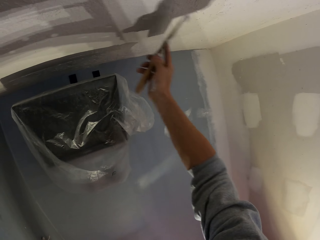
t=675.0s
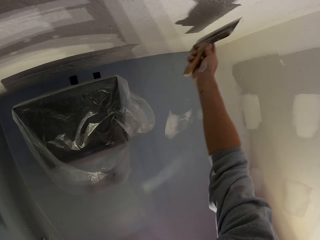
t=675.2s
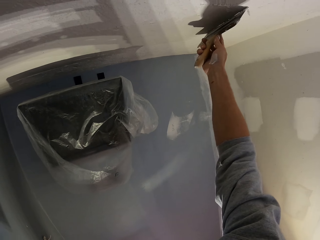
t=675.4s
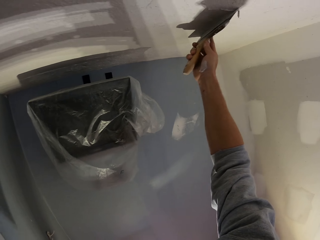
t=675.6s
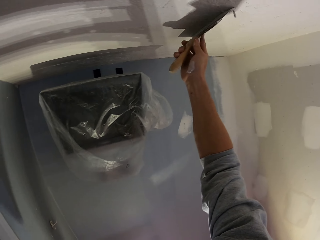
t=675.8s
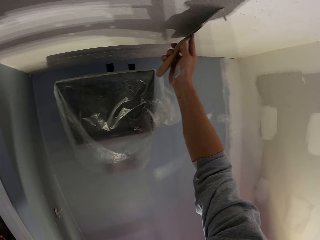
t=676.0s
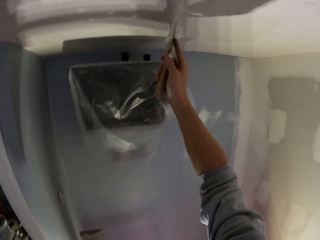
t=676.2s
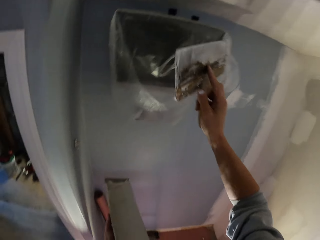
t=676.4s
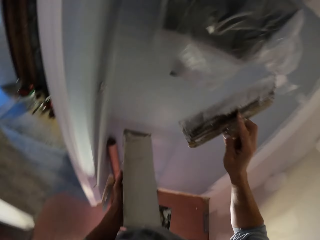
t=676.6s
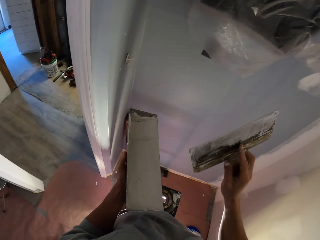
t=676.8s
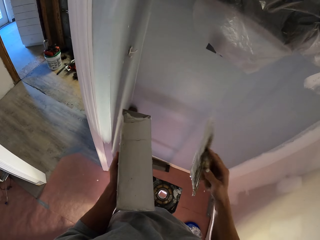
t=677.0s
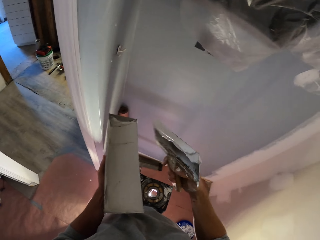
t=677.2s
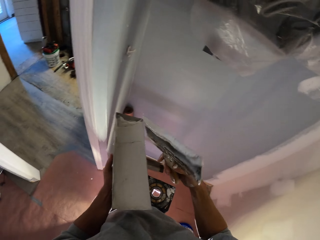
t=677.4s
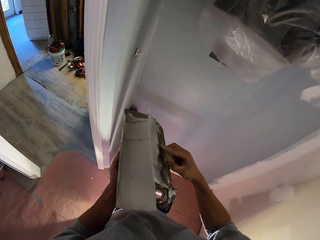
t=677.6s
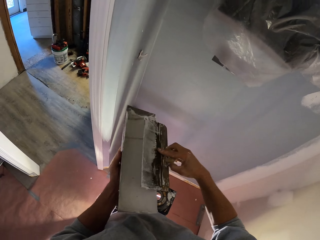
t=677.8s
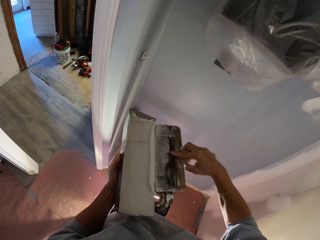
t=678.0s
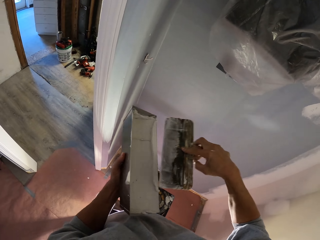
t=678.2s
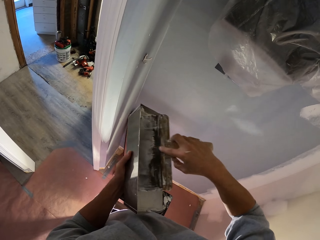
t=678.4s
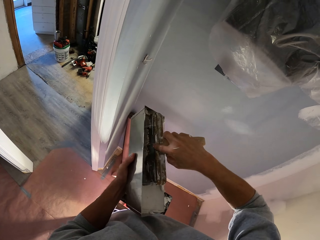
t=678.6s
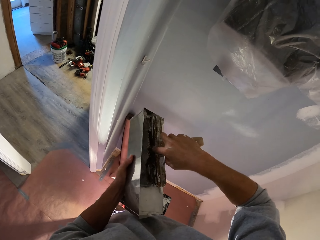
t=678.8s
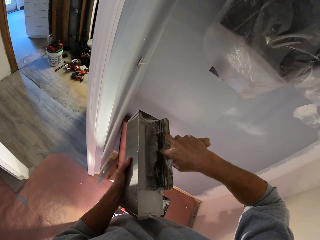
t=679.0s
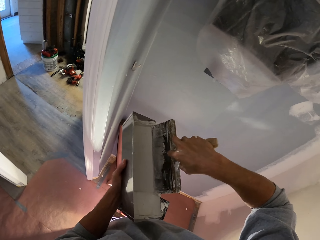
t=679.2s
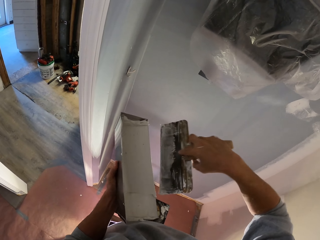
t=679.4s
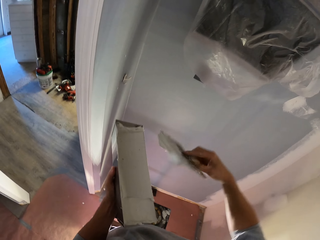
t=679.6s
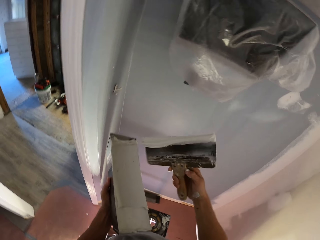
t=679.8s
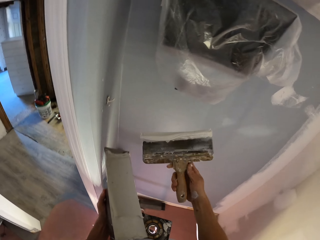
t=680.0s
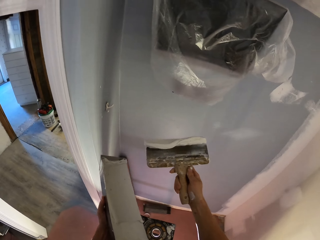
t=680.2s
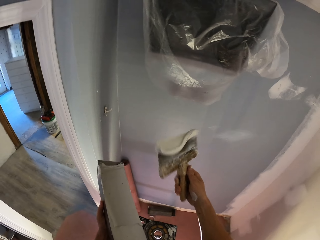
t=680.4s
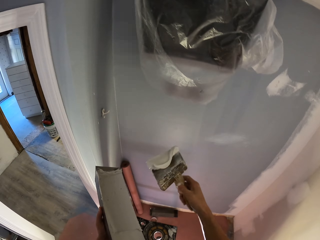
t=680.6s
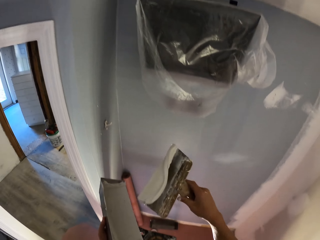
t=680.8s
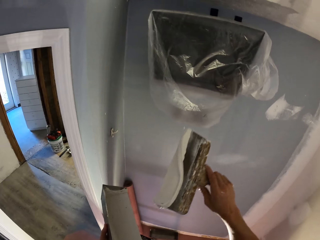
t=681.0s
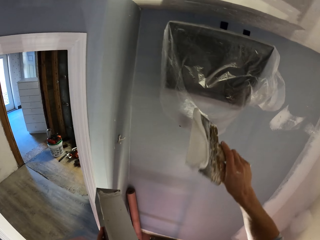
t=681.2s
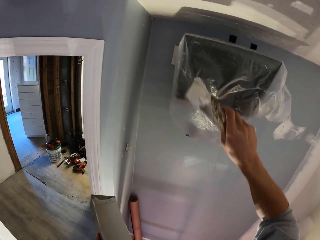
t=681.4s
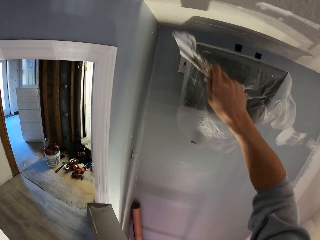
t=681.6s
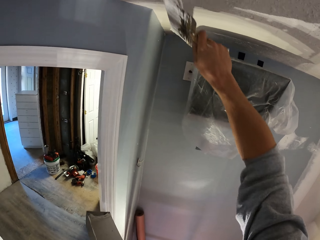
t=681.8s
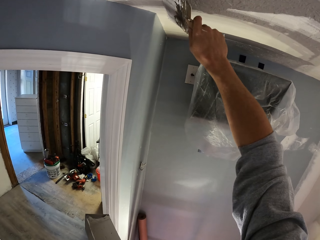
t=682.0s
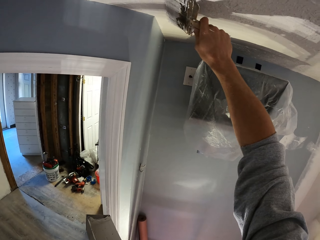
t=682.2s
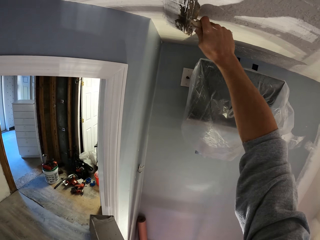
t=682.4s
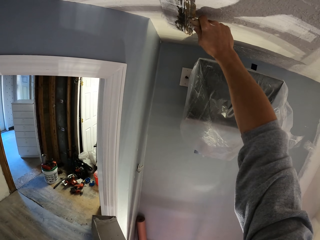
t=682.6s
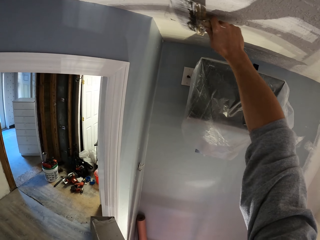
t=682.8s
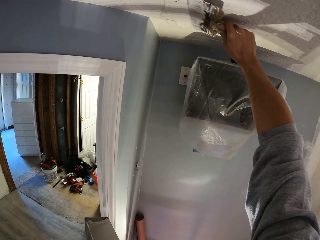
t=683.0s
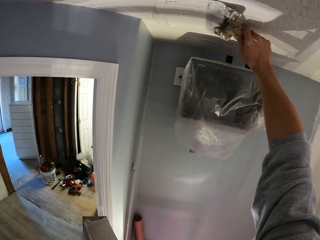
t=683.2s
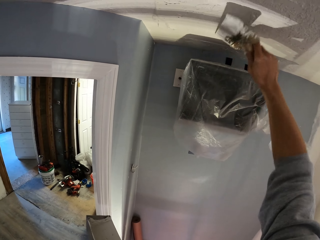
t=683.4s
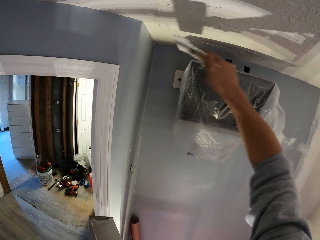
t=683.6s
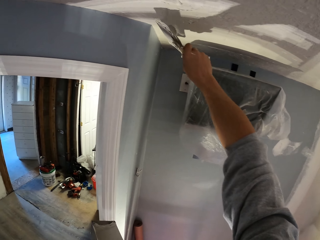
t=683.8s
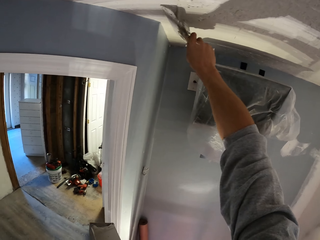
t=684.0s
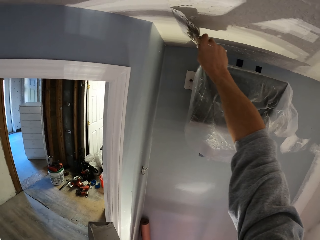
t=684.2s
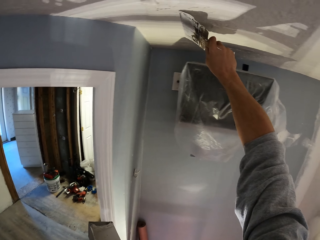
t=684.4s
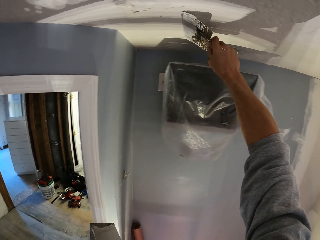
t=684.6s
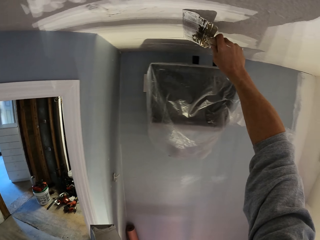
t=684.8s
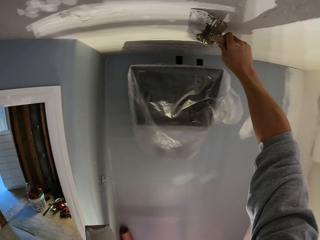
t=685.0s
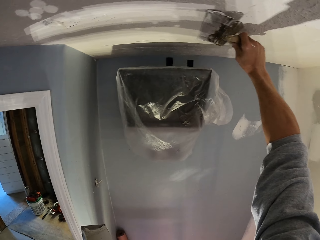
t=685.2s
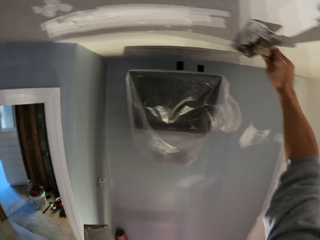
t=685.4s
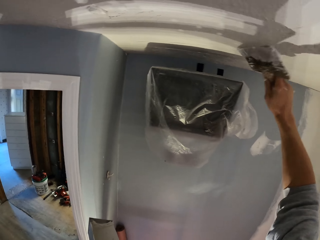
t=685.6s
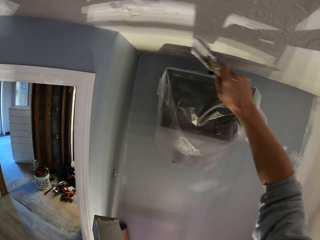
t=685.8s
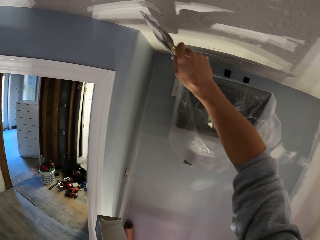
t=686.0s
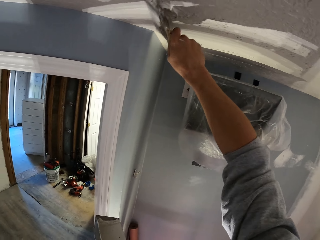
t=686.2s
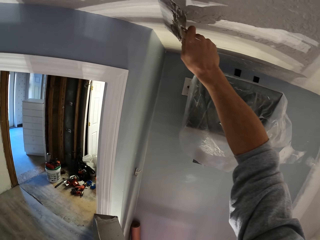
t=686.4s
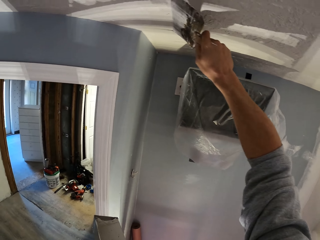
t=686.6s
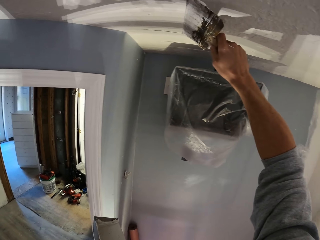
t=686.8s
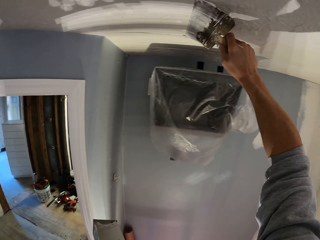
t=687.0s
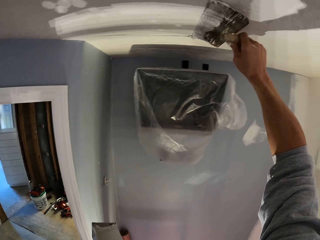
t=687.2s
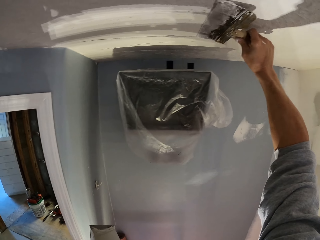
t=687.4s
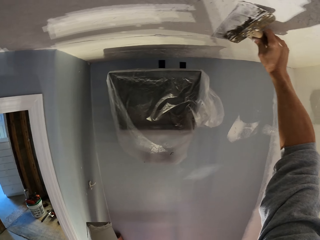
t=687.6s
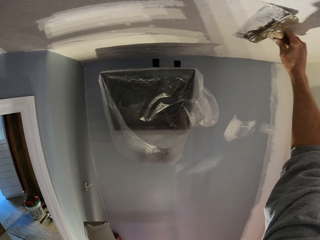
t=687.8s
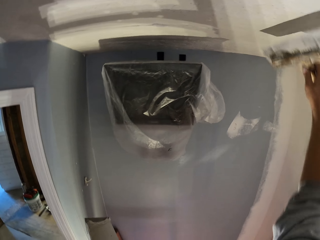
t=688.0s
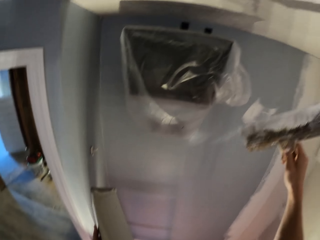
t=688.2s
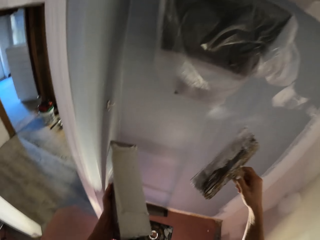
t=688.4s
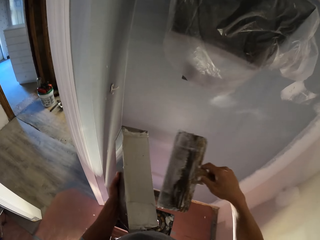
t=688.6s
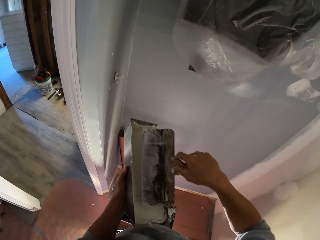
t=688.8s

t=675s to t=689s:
The camera wearer applies filler to the ceiling. They paint the wall with the paint brush. They spread filler to the ceiling. They clear wall filler from the plastering tool. They dip the paint brush to the paint can. They add filler to the plastering tool. They turn the plastering tool. They paint the wall with the paint brush. They apply filler to the ceiling. They spread filler to the ceiling, and again.

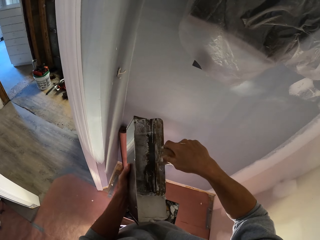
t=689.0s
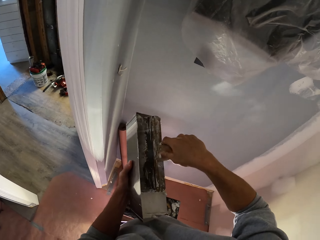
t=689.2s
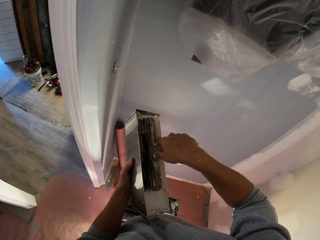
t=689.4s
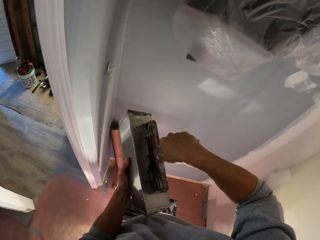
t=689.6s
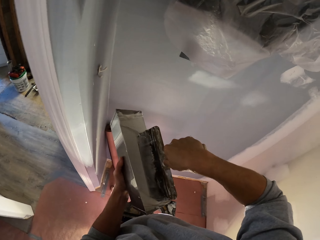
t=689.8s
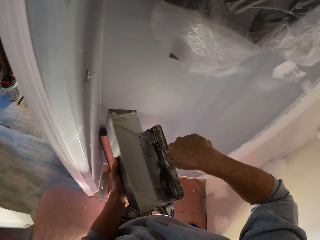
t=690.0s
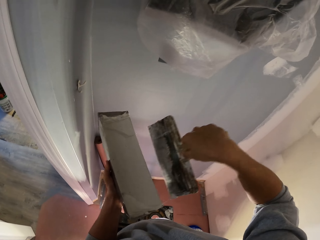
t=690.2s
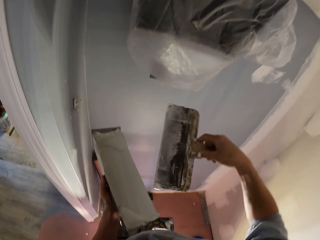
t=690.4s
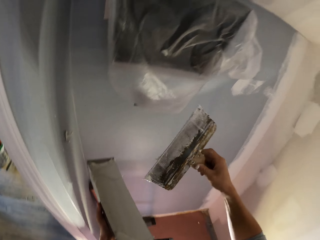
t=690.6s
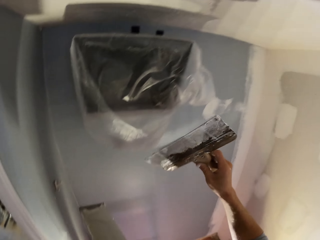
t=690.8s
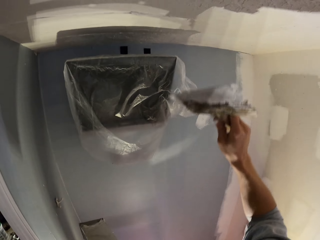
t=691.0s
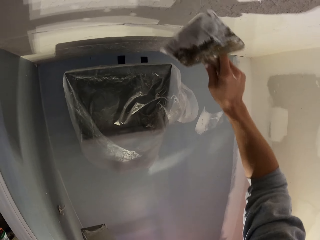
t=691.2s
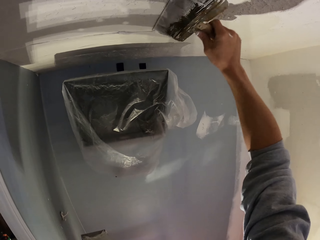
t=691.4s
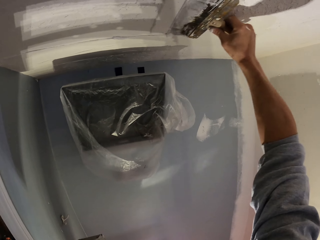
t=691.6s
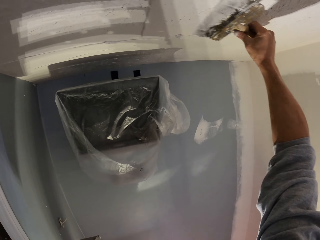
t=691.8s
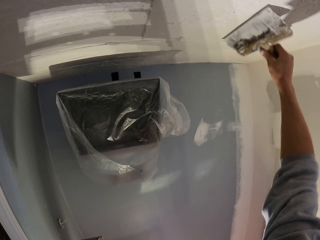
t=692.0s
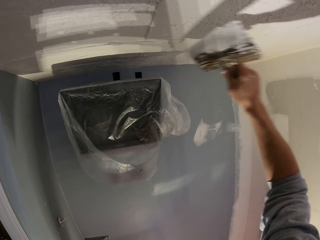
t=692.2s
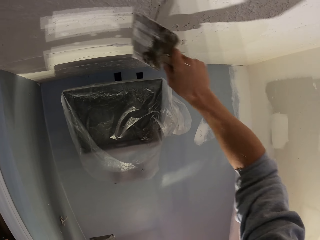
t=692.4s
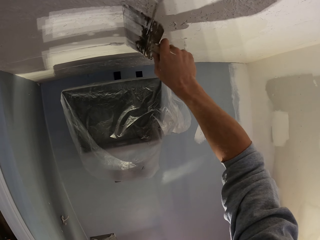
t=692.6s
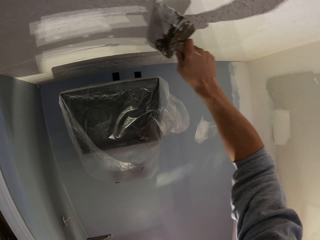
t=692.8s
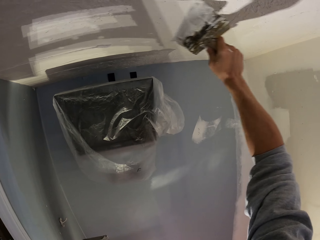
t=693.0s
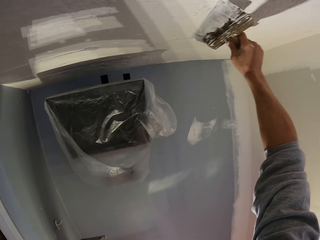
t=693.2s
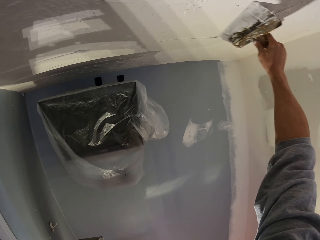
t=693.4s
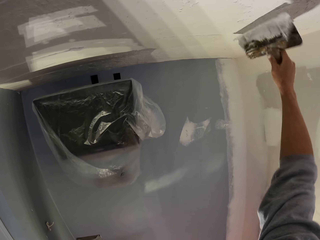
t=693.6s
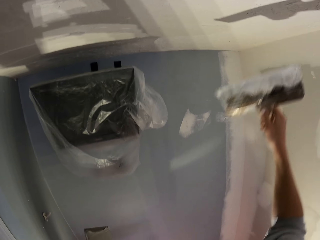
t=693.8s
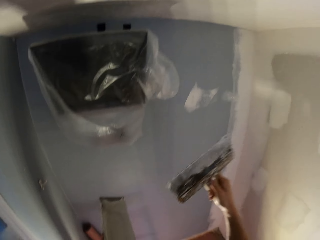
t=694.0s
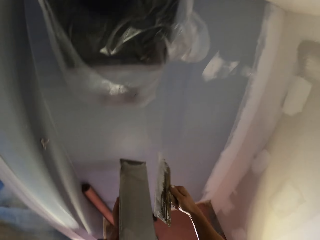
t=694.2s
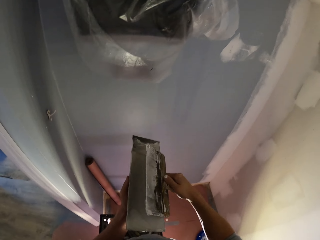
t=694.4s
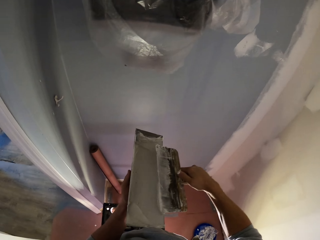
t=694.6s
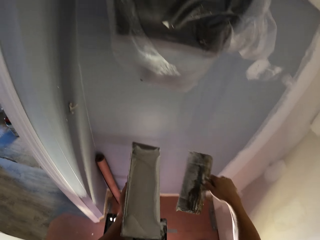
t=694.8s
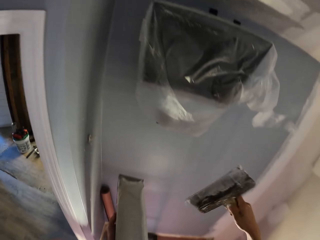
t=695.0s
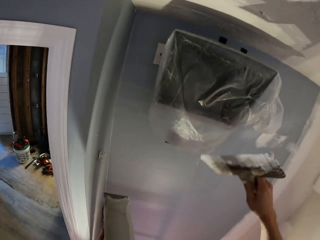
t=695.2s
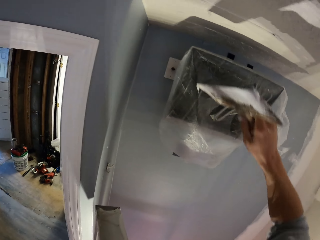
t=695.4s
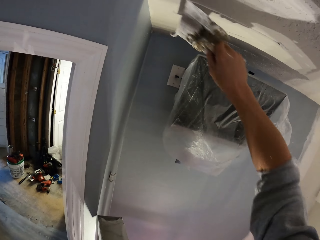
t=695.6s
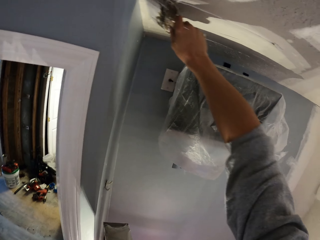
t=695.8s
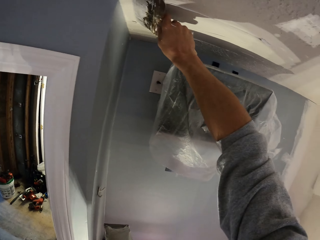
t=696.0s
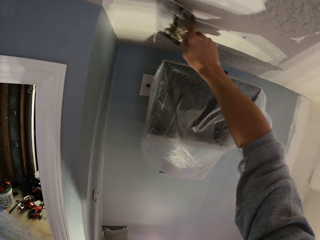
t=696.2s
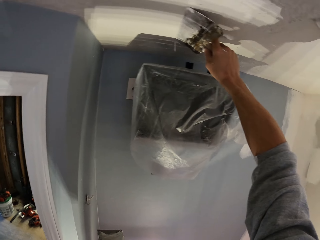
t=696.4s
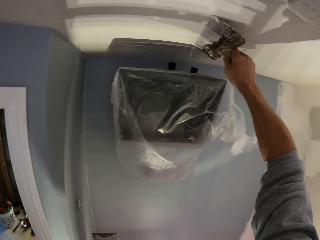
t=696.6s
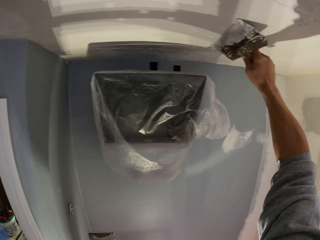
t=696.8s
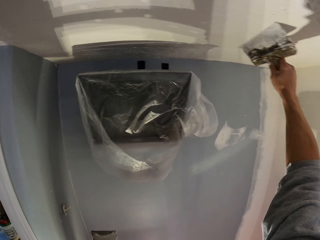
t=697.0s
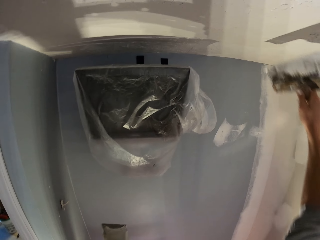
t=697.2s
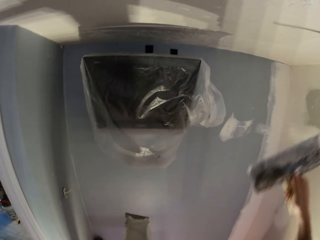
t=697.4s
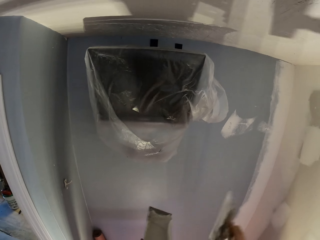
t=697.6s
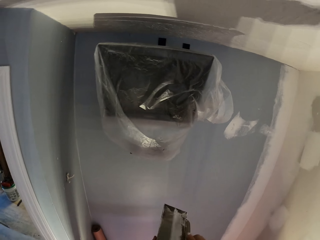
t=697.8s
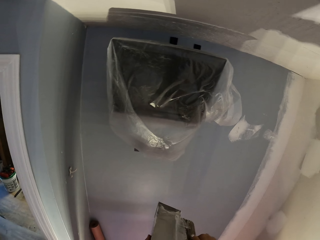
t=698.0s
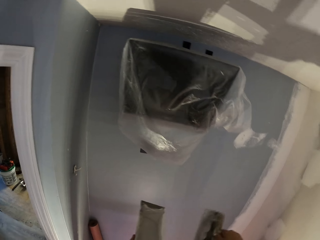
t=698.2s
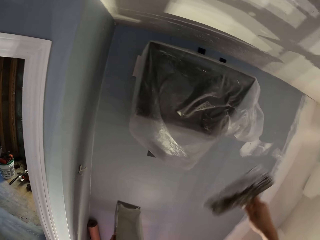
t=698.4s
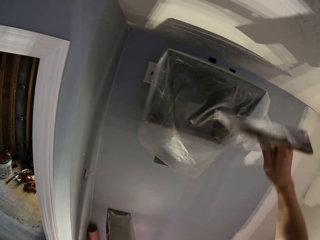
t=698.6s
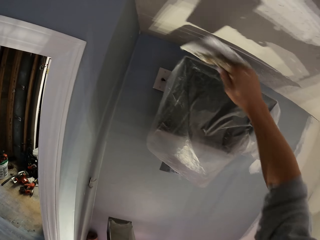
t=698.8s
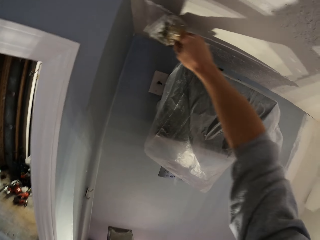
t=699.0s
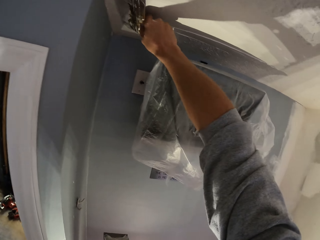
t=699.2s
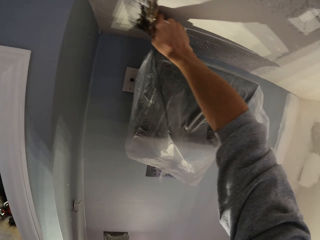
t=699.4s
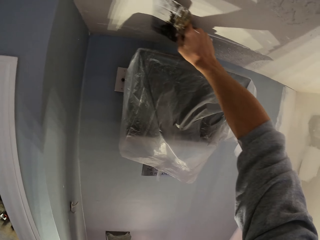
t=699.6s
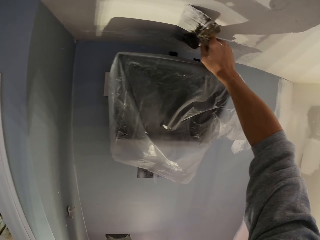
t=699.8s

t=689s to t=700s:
The camera wearer dips the paint brush to the paint can. They add filler to the plastering tool. They apply filler to the ceiling. They paint the wall with the paint brush. They spread filler to the ceiling. They clear wall filler from the plastering tool. They spread filler to the ceiling. They dip the paint brush to the paint can. They clear wall filler from the plastering tool. They paint the wall with the paint brush.
